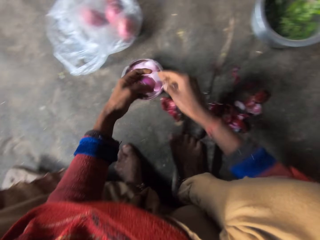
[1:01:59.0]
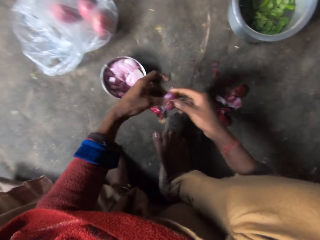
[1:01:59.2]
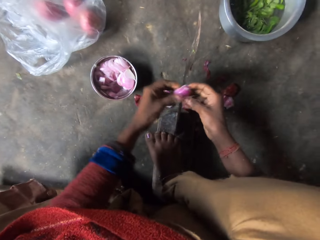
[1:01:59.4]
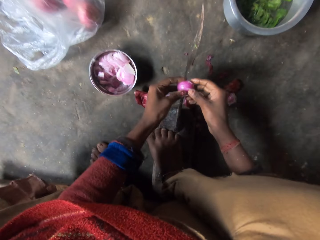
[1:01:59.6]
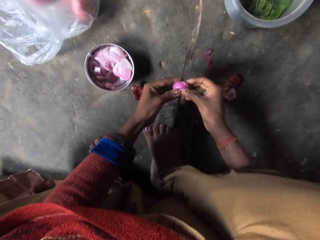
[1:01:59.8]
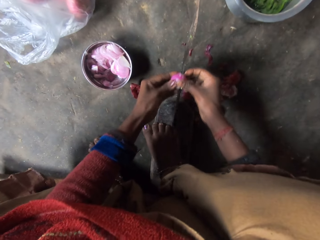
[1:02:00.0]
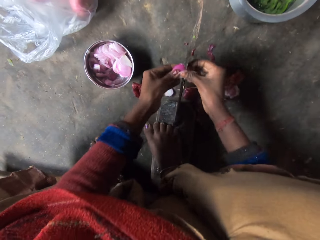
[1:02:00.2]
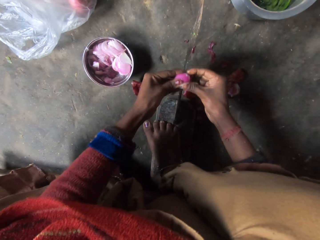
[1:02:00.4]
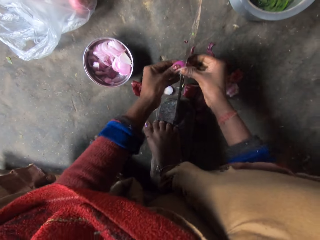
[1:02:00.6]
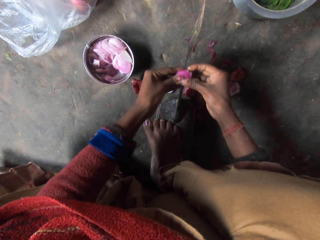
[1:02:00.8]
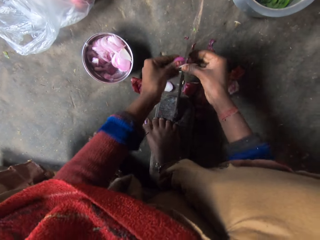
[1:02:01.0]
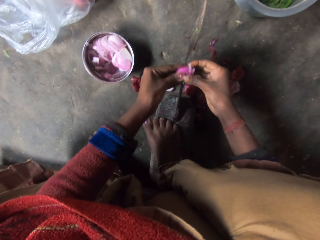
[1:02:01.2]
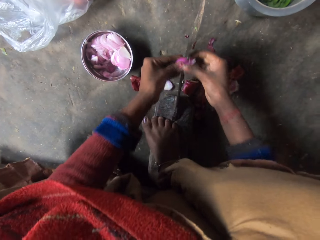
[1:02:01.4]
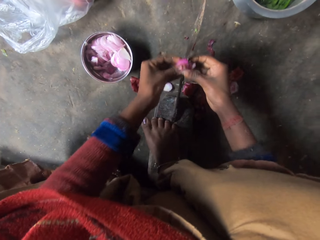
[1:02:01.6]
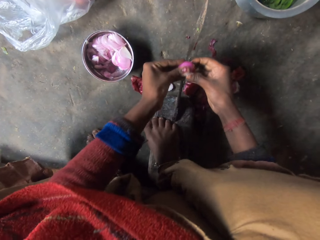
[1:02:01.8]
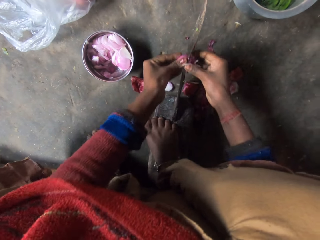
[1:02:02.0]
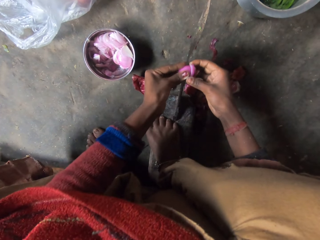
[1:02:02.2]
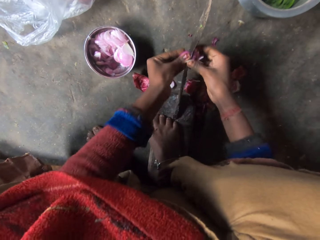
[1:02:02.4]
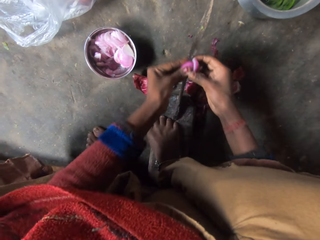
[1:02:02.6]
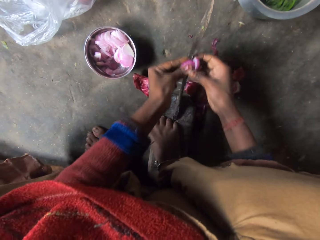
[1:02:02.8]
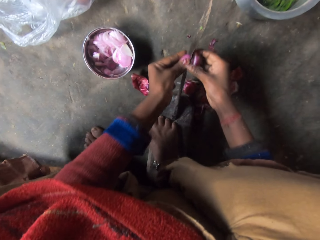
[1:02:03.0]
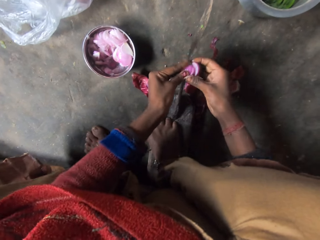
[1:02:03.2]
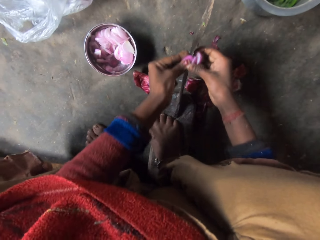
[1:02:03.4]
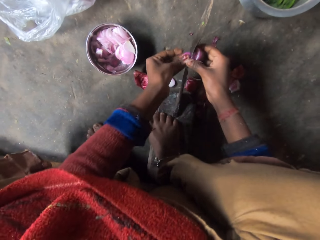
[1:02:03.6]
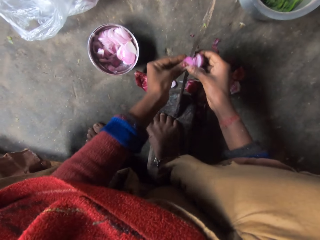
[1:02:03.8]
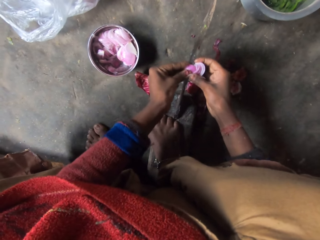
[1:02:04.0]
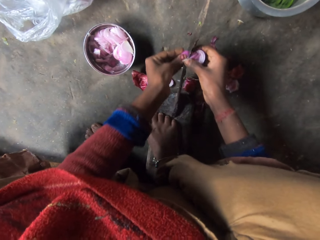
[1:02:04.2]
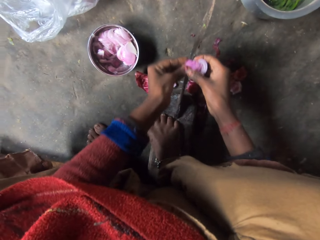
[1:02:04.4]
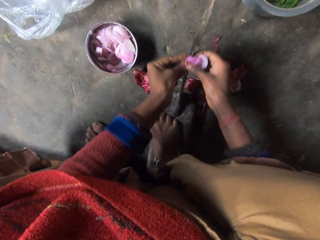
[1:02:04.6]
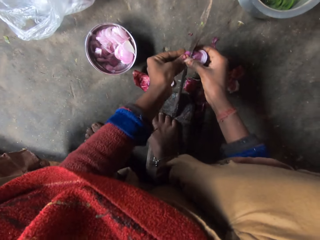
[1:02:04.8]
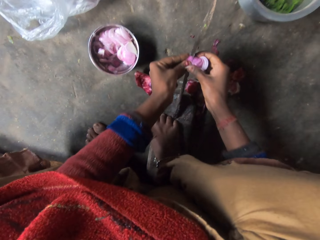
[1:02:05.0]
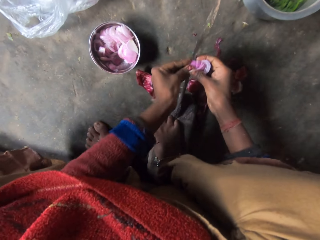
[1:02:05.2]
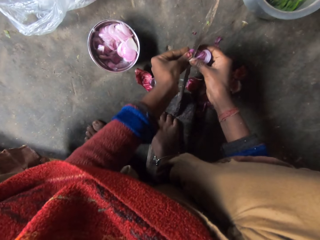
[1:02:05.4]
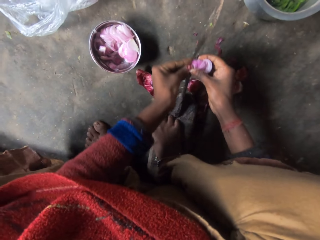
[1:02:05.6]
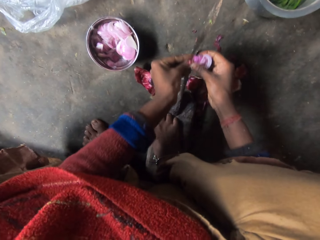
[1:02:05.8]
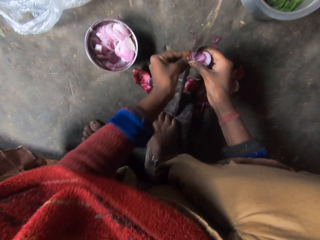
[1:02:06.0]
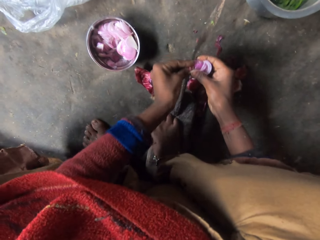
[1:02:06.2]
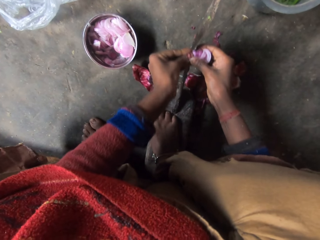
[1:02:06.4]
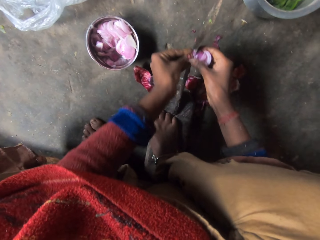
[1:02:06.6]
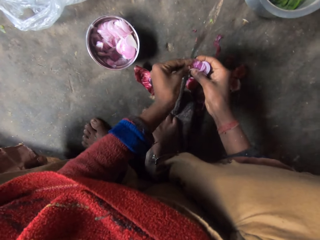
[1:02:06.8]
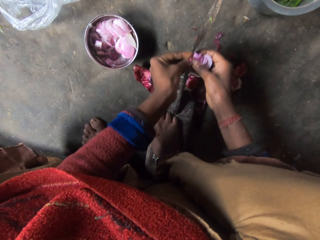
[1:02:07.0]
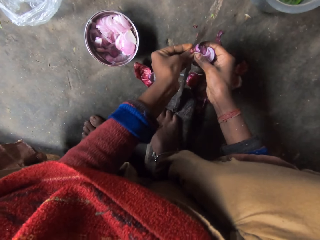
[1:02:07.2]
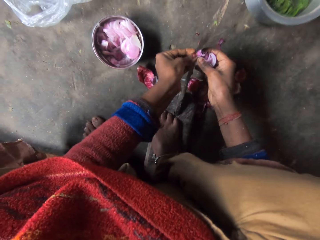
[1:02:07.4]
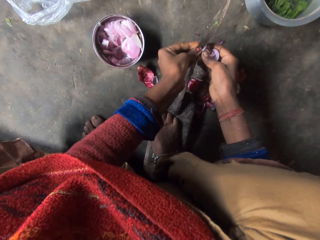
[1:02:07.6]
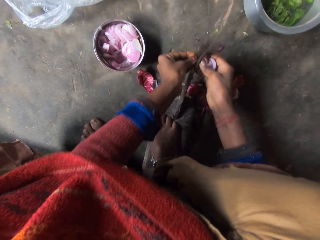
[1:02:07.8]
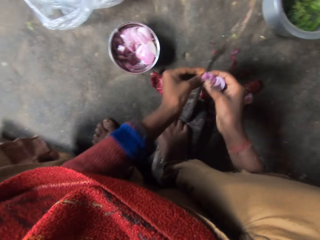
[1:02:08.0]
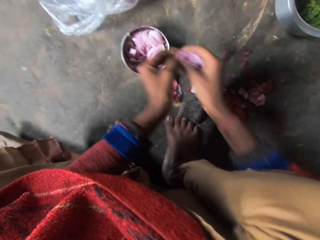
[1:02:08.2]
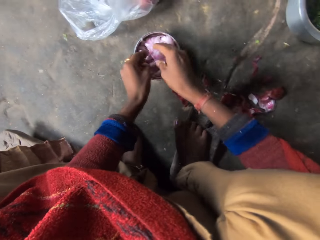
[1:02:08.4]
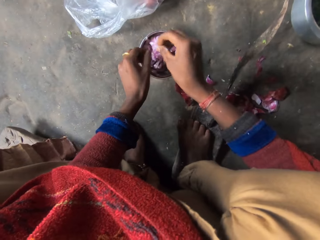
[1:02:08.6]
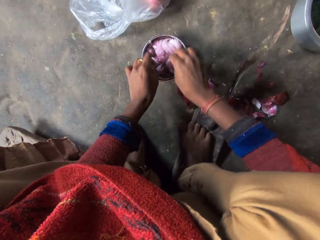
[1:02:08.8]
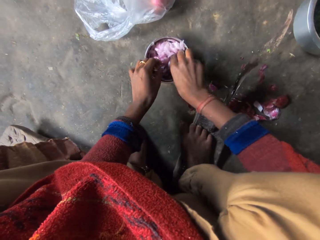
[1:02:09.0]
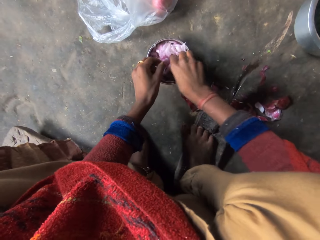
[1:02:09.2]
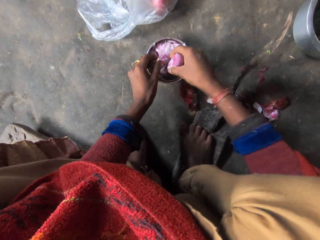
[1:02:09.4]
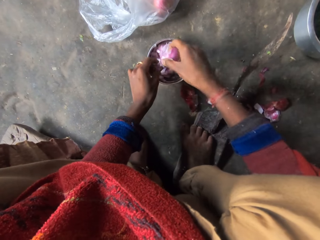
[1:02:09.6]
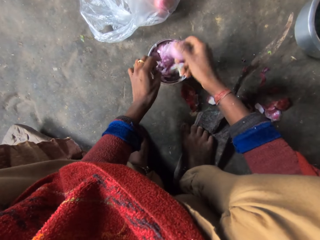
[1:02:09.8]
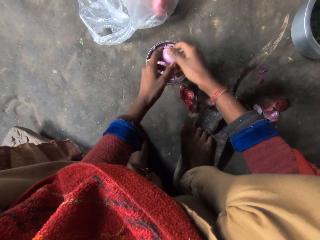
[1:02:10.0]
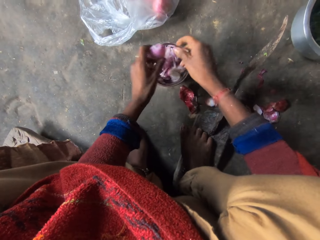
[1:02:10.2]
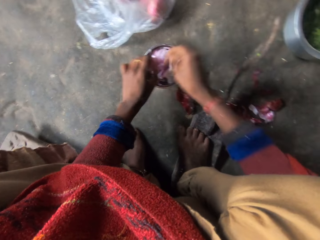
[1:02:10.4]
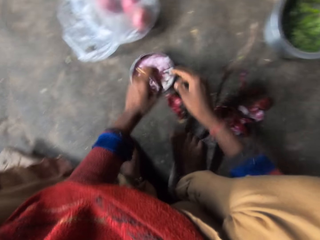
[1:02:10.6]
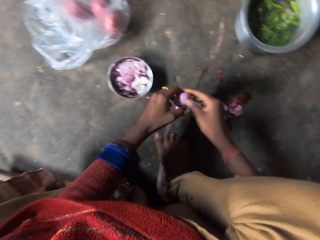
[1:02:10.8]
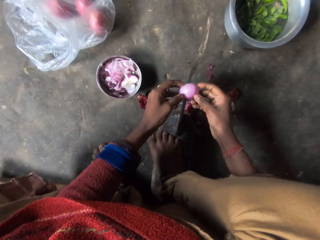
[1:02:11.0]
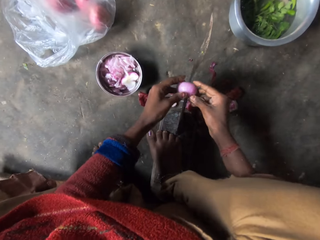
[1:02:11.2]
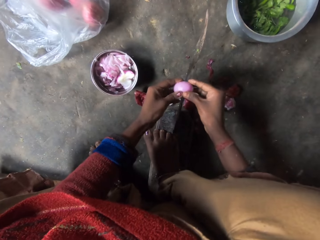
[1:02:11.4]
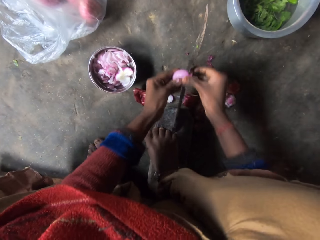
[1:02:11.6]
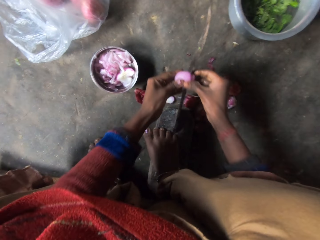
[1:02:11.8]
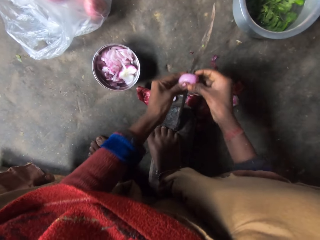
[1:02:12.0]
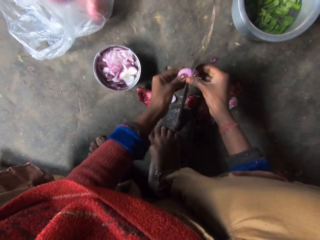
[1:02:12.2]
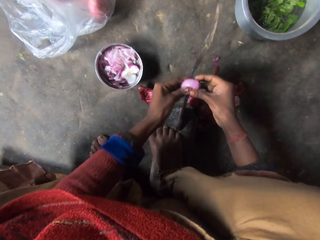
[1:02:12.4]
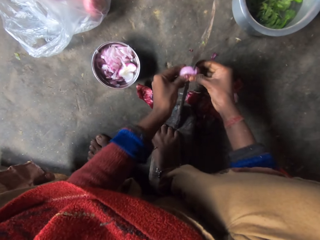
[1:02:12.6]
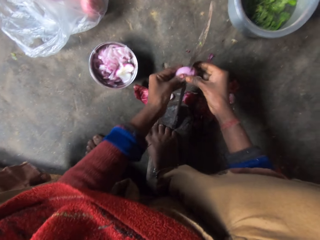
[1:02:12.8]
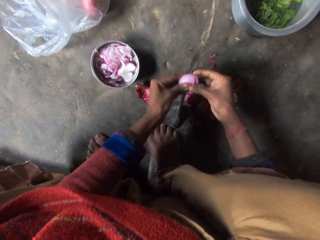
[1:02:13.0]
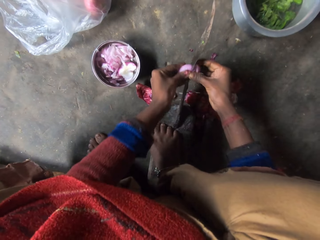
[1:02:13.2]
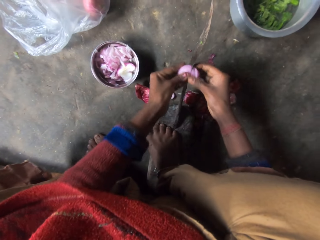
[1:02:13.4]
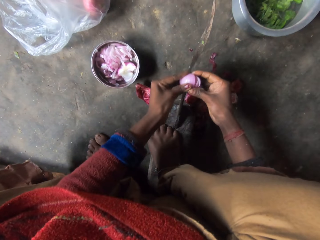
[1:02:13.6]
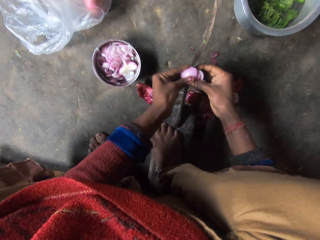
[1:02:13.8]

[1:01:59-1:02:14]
The camera wearer takes an onion in the steel bowl. She slices the piece of onion in her hand with the grinding stone blade. She drops the sliced onion in the bowl. She picks another onion from the bowl. She slices the onion with the grinding stone blade. She holds the onion with the other hand.

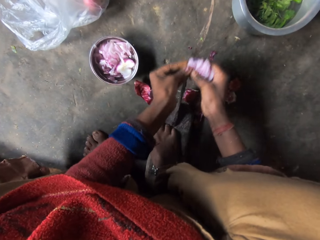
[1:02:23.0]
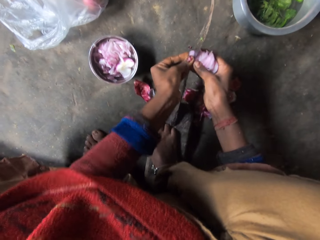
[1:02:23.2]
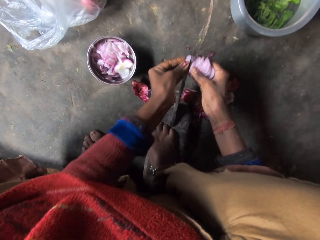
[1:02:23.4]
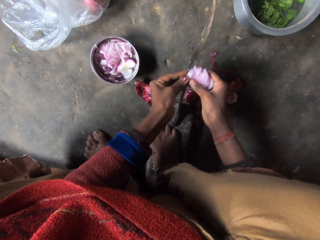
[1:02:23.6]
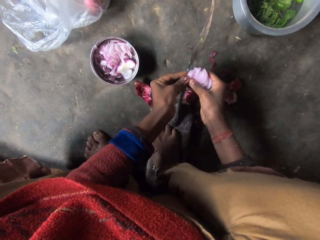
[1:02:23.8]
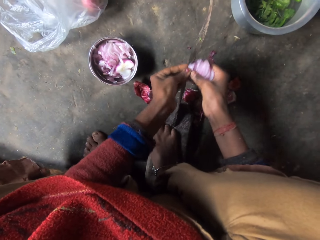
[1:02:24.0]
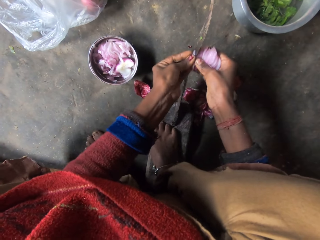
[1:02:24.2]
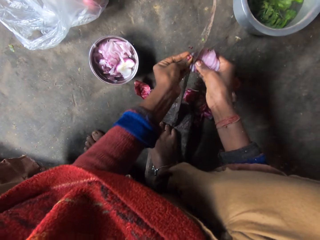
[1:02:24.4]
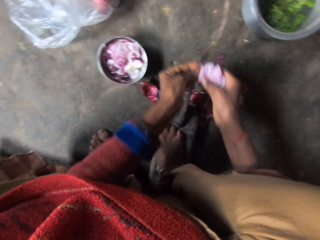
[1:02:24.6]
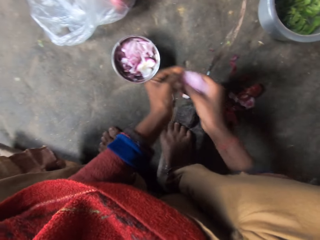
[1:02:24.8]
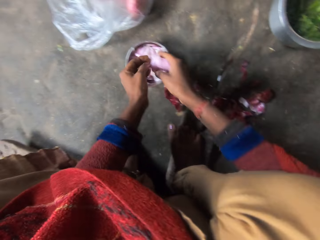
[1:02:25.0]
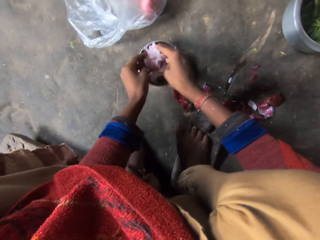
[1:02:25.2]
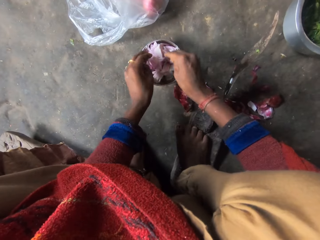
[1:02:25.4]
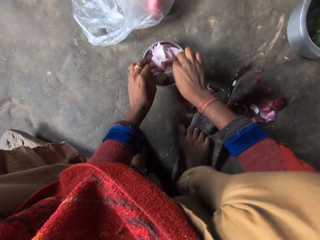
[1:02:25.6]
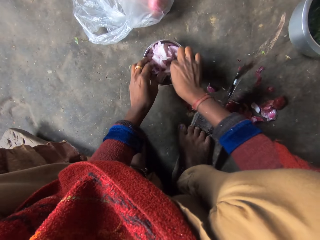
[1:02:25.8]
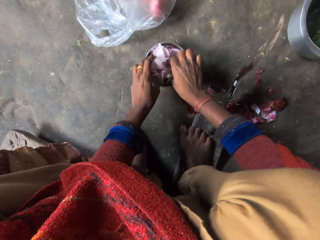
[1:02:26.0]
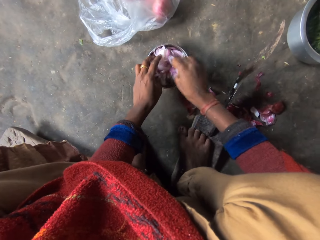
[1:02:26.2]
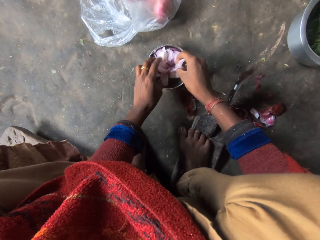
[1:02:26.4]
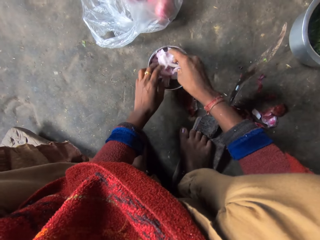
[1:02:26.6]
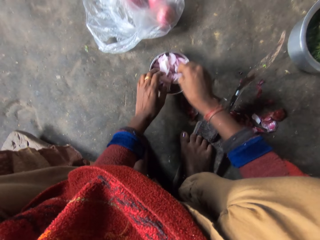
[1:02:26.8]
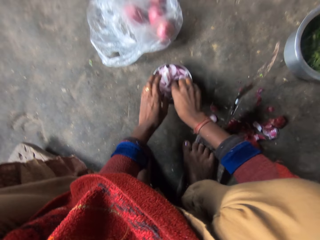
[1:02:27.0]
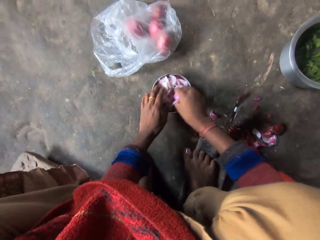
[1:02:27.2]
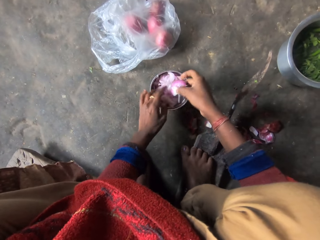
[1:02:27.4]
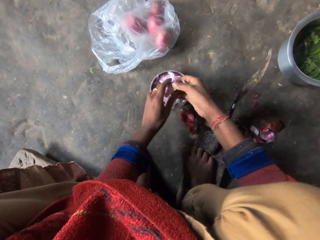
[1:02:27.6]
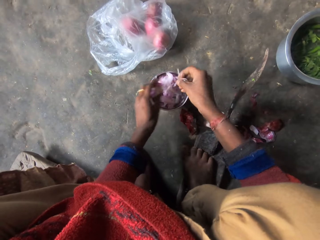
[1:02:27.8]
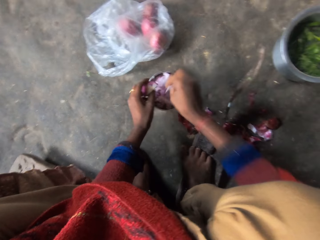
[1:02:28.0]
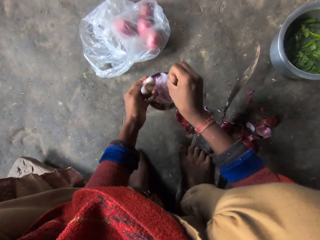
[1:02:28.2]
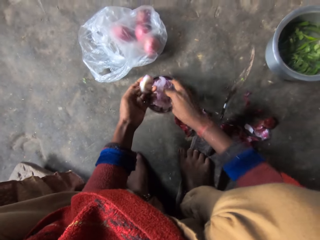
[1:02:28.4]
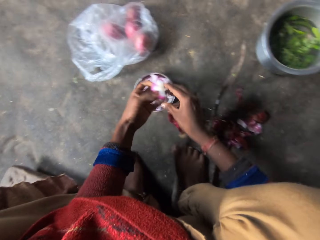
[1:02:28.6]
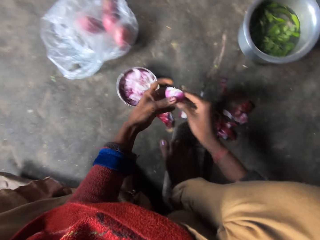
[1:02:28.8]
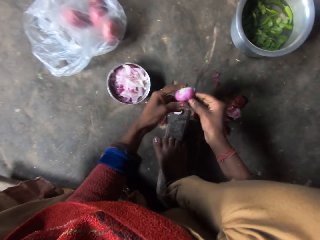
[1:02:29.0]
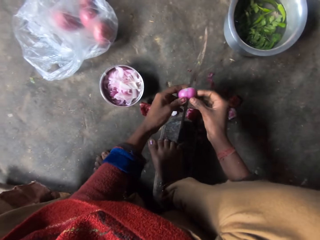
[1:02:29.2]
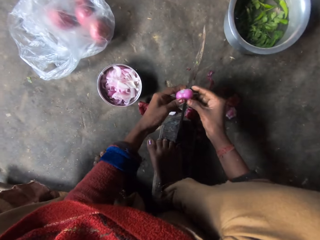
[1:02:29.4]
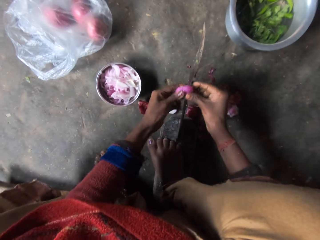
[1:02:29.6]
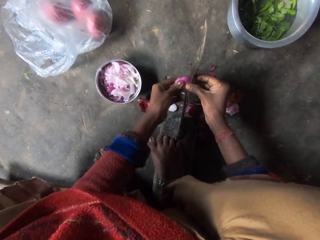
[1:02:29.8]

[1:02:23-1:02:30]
The camera wearer drops the sliced onion in the bowl on the floor. They pick another piece of onion from the bowl. They move the onions. They hold the onion with the other hand. They slice the onion with the grinding stone blade. They shake their right hand. They hold the onion on the other hand.
